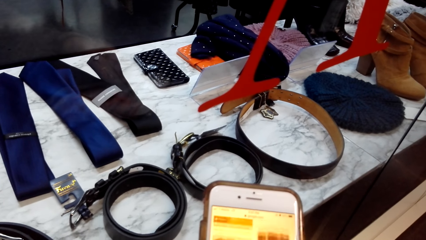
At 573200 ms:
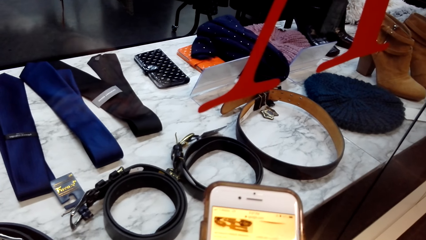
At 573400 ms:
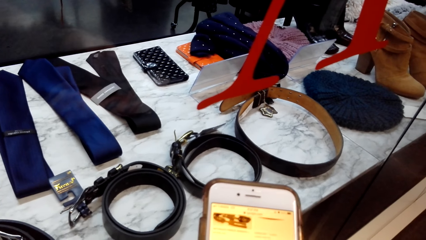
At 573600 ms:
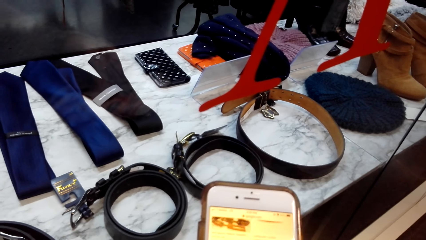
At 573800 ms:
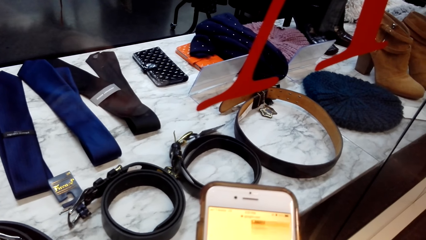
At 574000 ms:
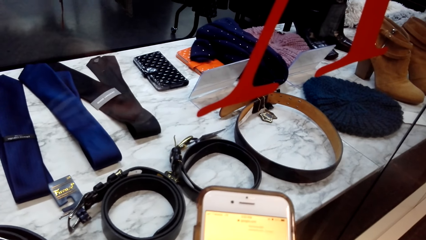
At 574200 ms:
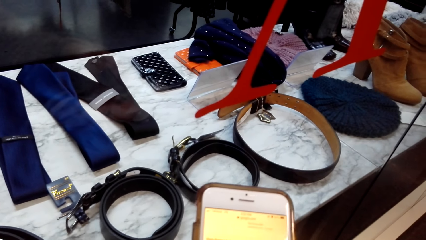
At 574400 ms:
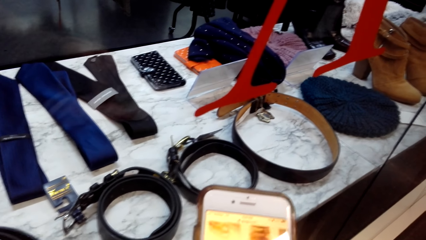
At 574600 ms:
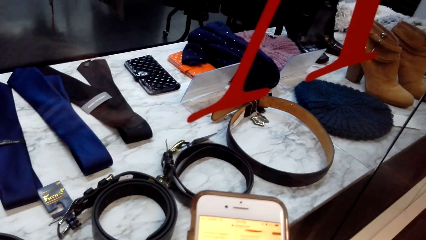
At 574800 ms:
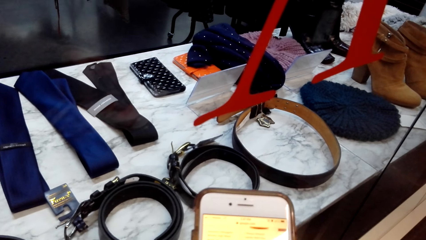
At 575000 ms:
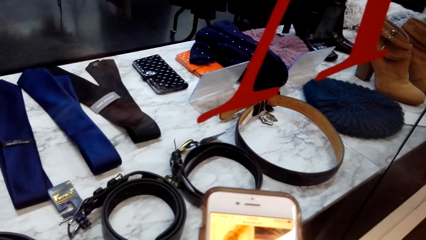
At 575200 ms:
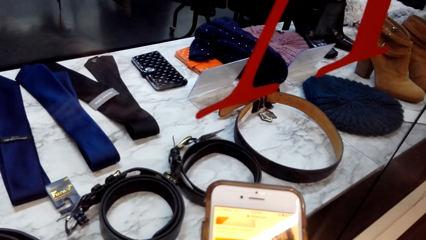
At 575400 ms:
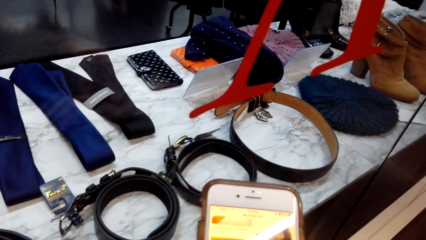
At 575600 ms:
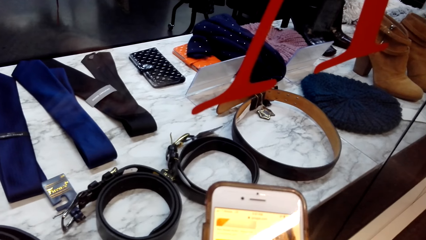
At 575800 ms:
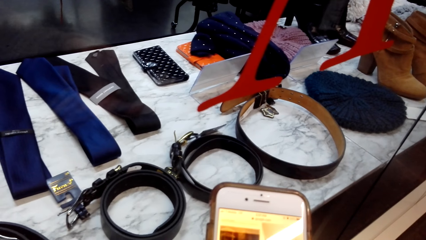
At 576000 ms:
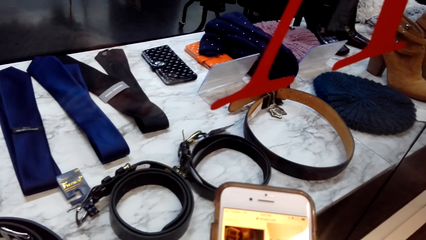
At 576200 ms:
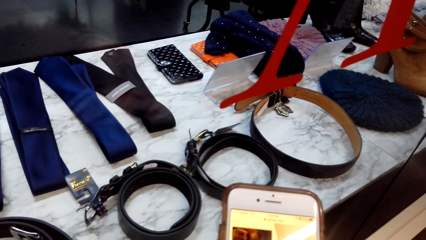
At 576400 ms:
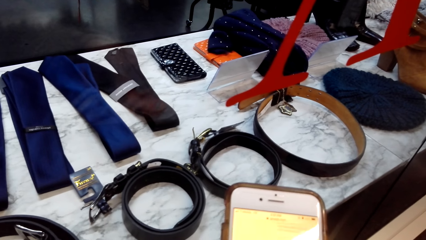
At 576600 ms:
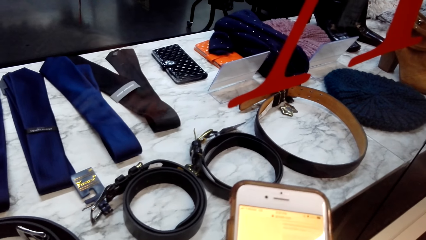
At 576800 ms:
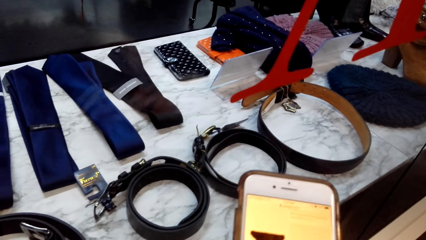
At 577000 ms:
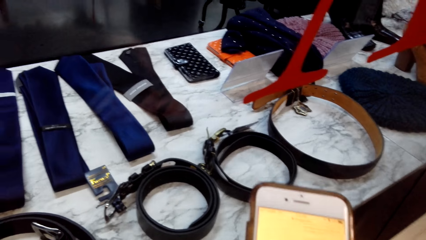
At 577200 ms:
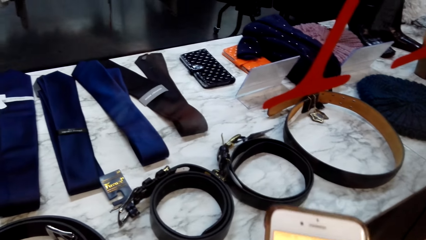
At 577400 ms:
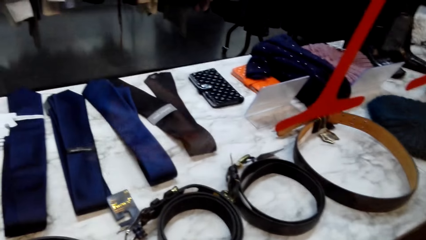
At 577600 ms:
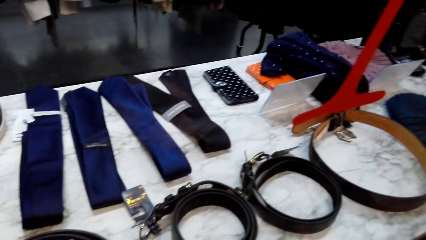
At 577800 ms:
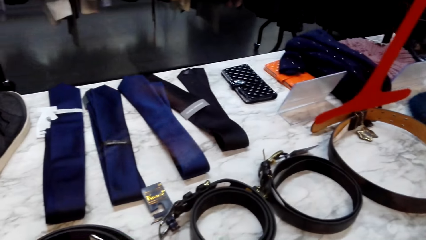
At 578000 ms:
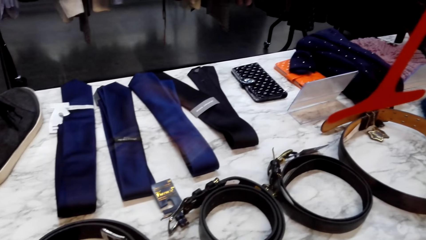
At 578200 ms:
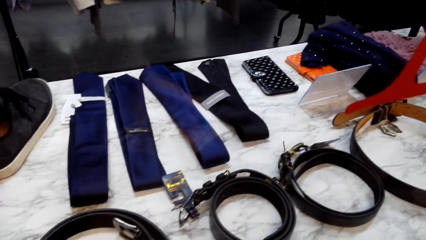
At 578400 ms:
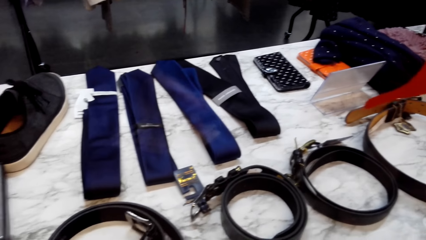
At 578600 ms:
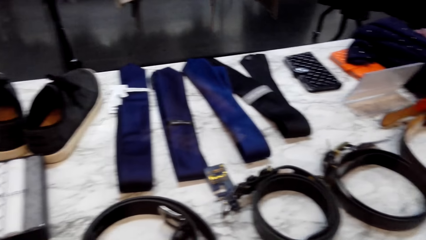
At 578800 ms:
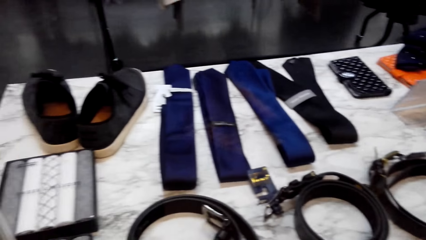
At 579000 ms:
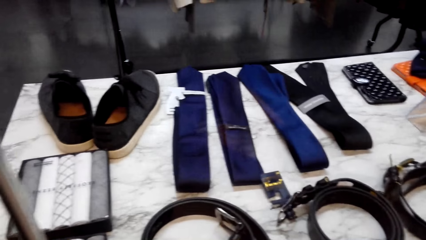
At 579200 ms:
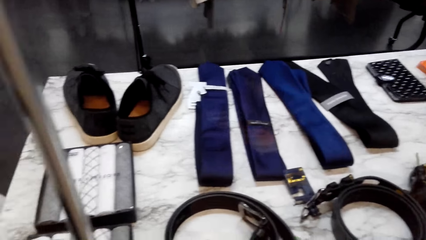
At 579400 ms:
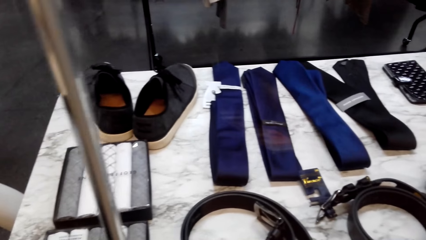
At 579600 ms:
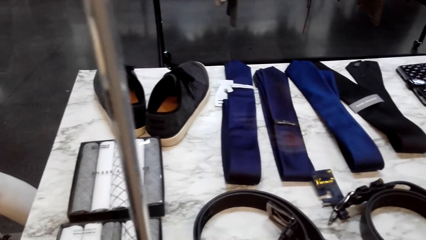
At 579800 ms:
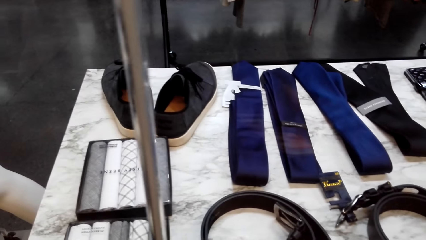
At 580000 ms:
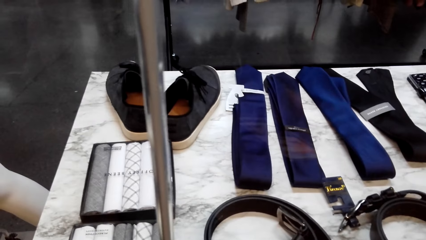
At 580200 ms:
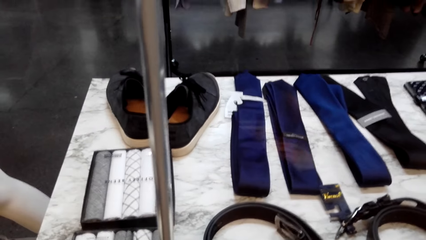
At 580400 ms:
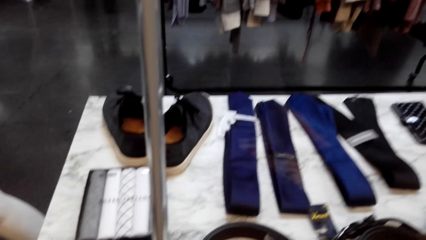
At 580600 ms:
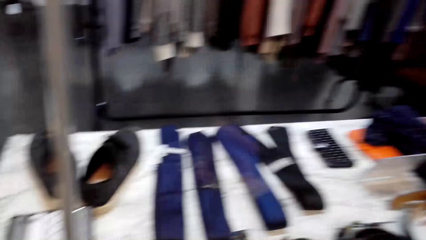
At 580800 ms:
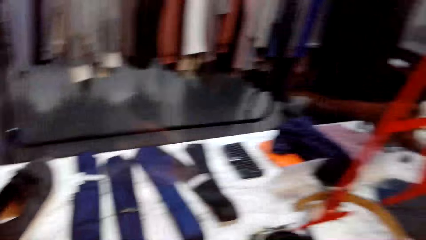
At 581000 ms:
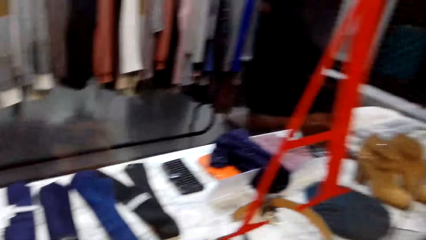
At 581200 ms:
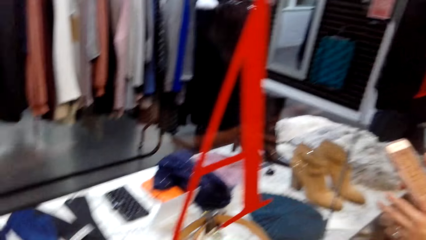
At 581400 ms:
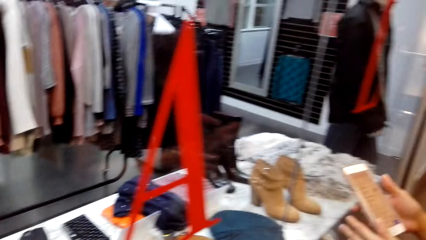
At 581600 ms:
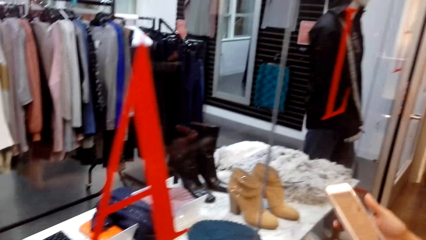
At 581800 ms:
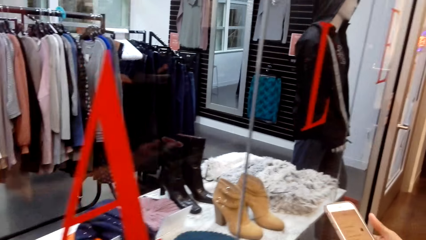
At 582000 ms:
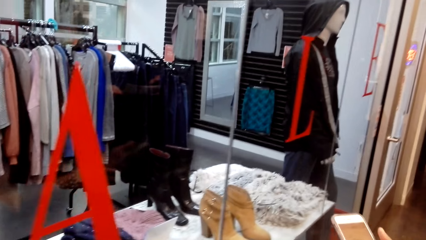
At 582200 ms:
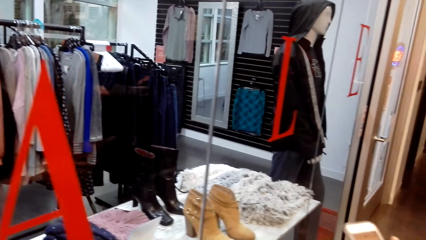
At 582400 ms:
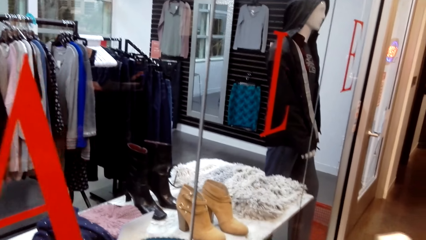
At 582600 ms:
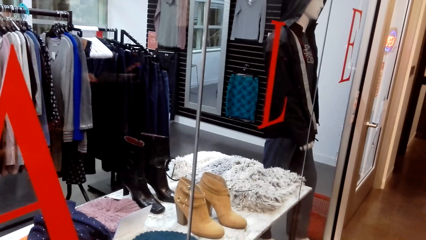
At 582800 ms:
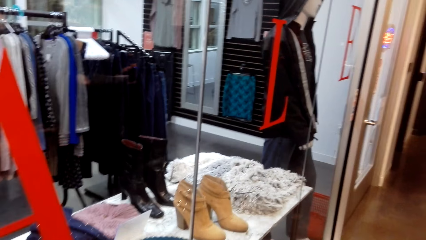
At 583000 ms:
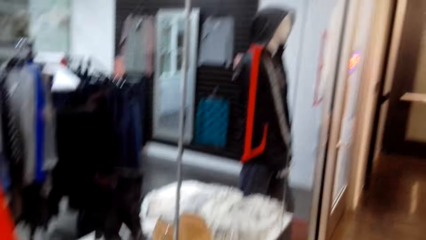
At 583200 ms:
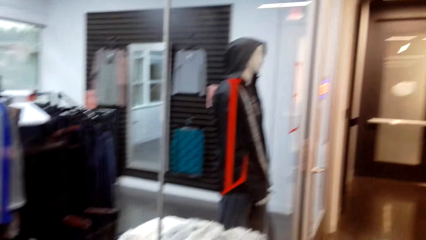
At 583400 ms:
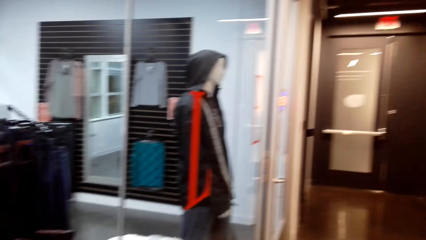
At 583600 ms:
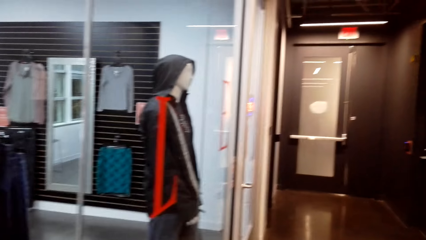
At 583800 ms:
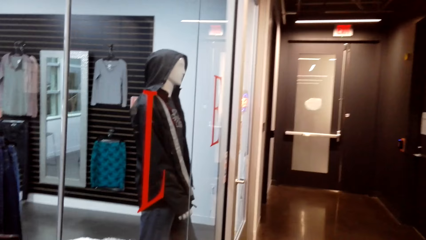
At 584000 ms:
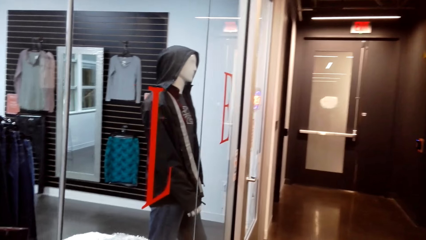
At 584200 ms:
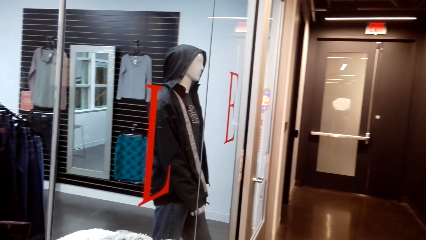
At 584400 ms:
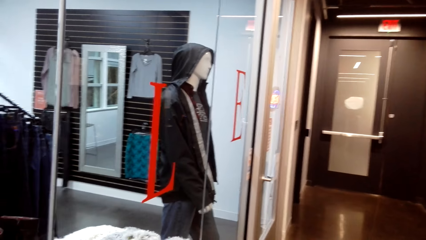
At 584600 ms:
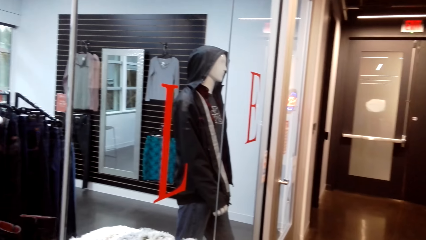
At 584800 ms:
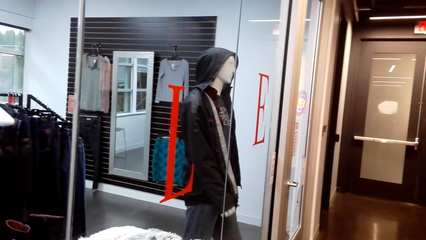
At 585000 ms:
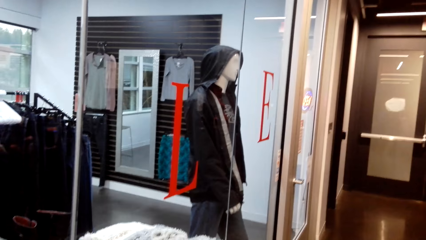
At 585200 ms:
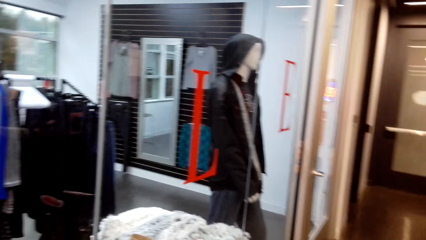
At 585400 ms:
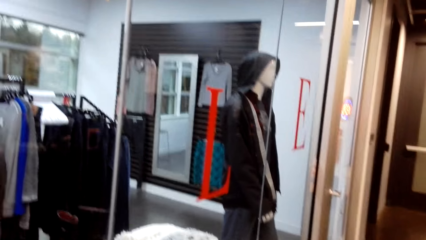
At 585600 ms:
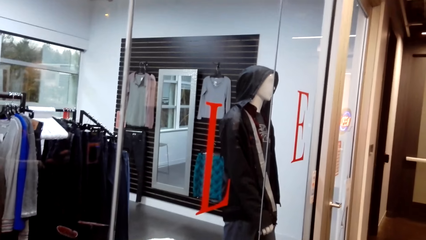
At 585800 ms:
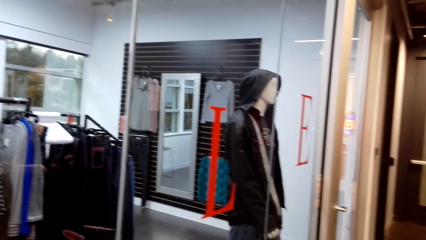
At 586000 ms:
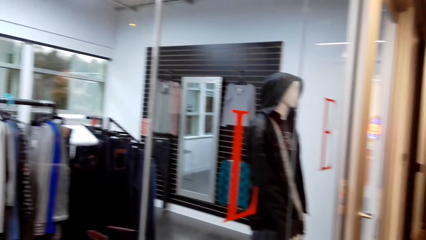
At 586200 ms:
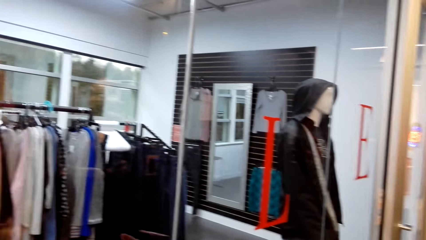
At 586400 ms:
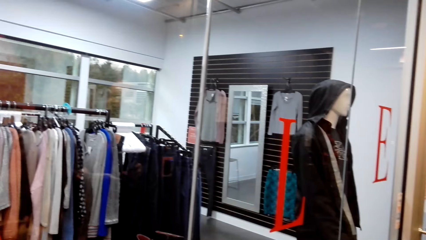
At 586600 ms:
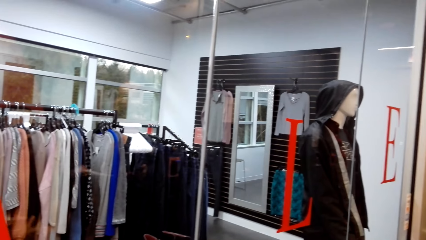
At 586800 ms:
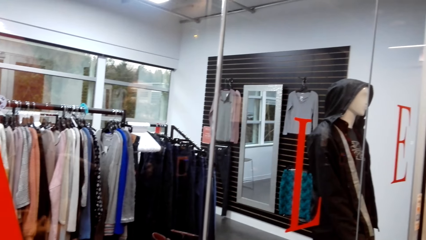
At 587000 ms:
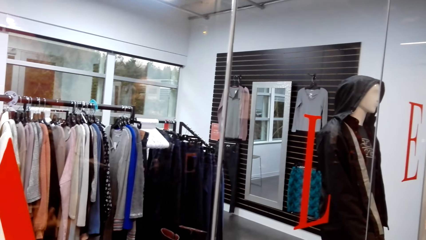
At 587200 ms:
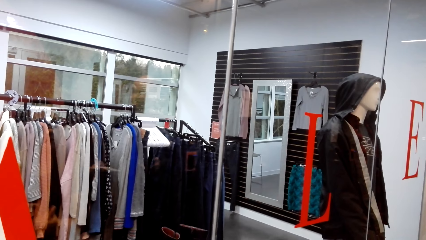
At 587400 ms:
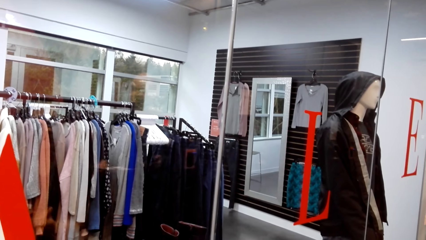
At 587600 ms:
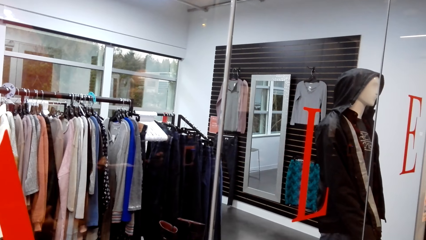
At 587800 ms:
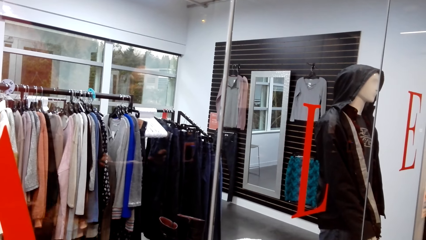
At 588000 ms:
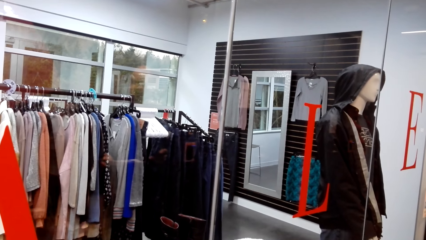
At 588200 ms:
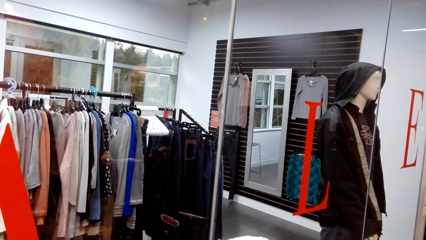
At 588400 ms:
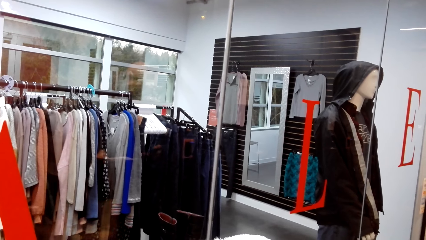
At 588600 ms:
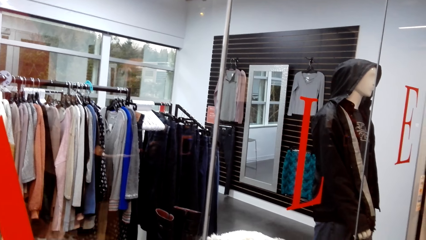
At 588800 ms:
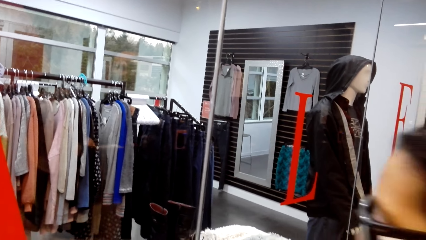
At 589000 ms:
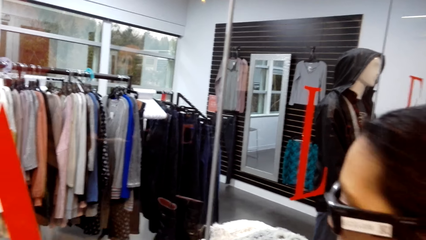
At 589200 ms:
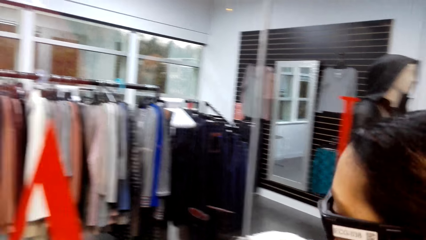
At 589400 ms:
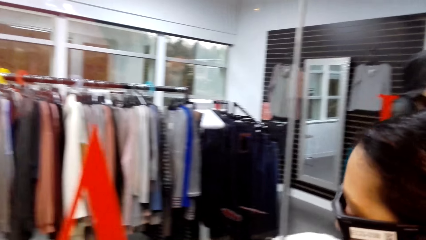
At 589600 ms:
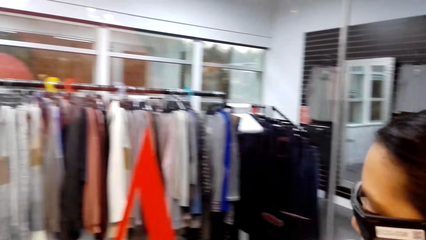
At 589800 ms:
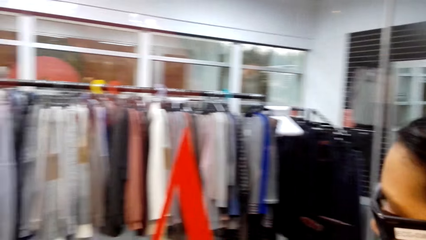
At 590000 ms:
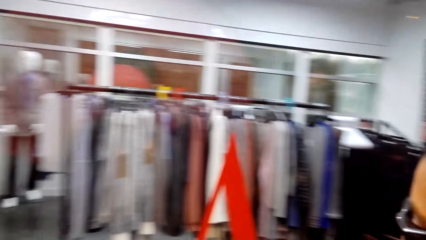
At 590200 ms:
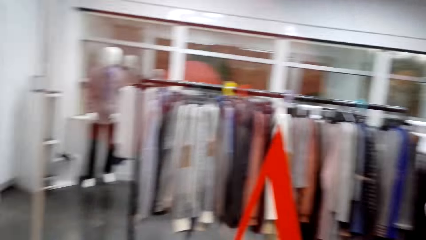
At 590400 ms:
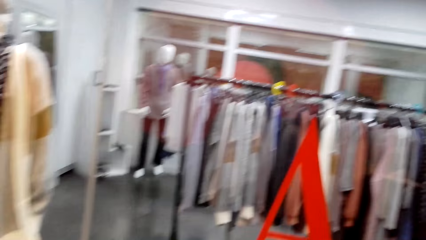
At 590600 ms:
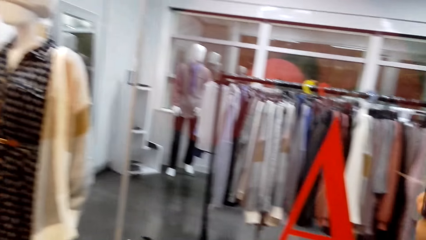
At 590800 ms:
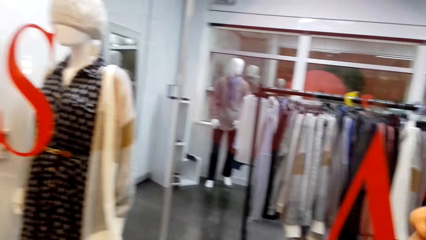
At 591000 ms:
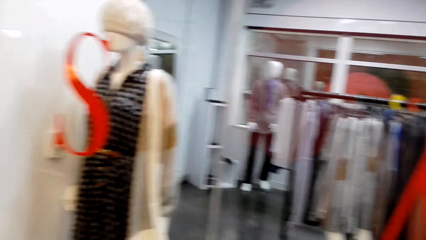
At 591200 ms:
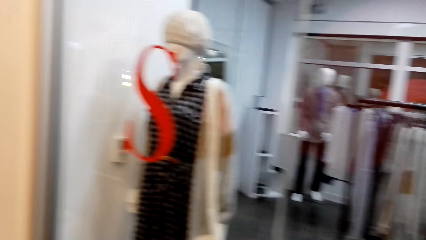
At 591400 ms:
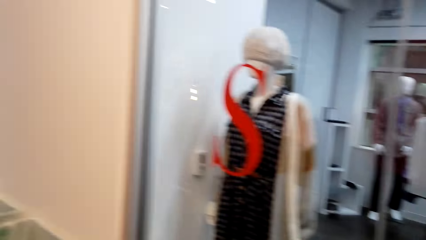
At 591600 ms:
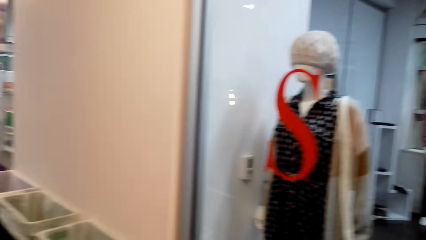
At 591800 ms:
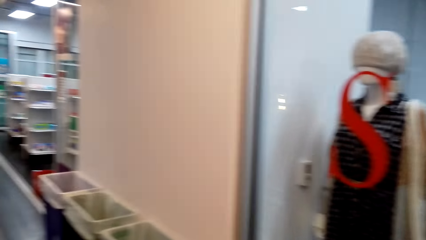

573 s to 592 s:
The camera wearer looks around the shop. A woman looks at the clothes store.
